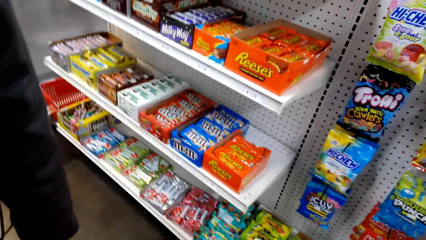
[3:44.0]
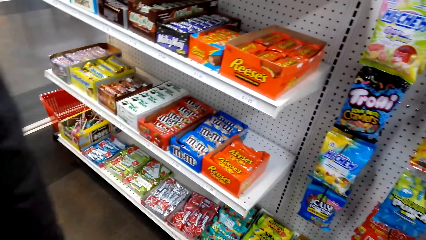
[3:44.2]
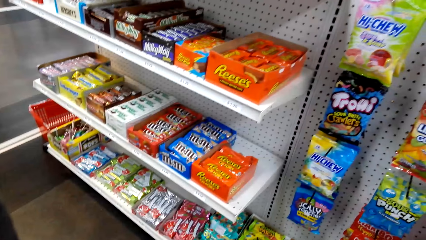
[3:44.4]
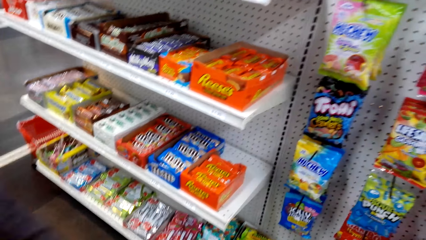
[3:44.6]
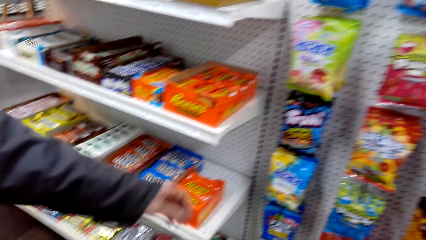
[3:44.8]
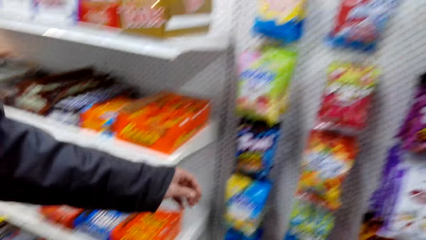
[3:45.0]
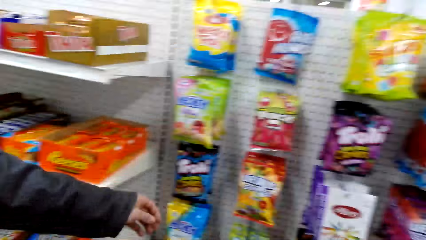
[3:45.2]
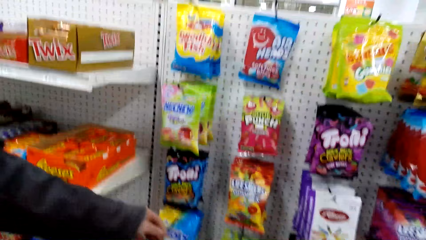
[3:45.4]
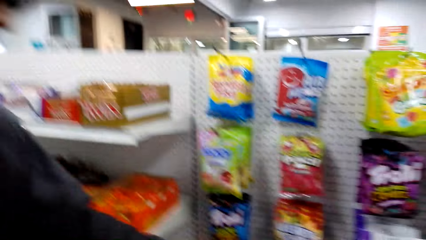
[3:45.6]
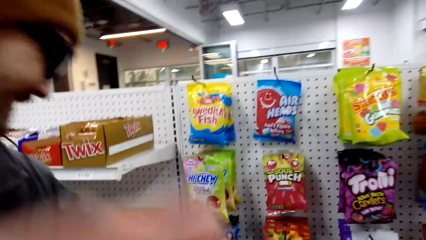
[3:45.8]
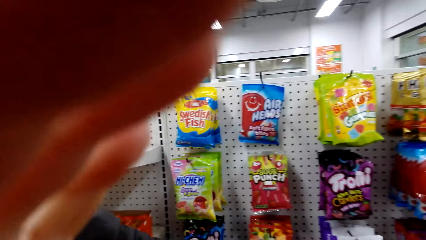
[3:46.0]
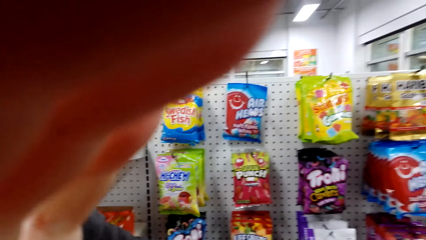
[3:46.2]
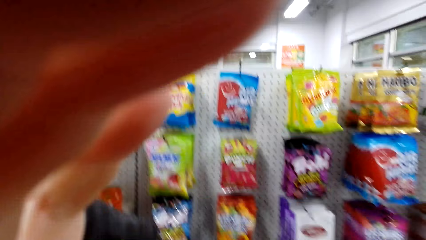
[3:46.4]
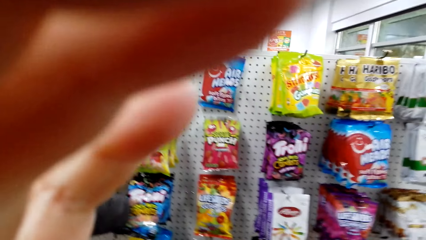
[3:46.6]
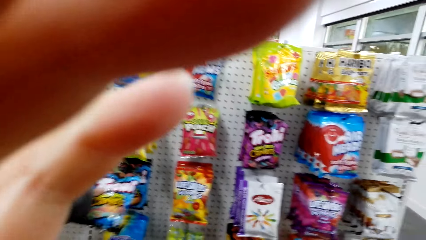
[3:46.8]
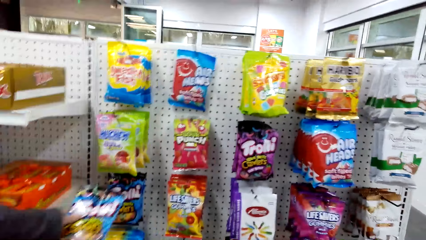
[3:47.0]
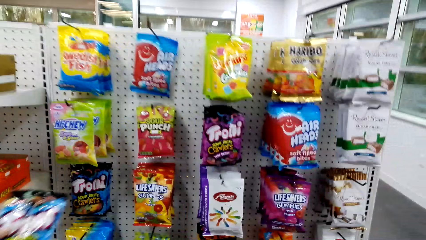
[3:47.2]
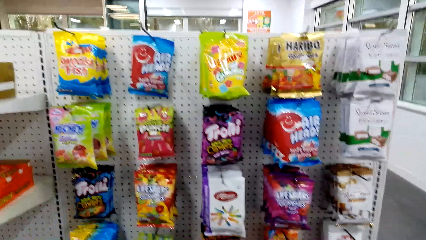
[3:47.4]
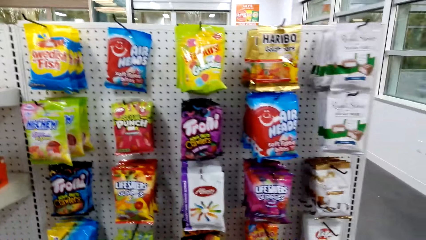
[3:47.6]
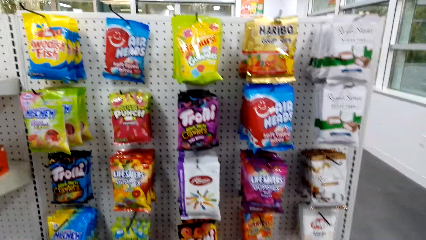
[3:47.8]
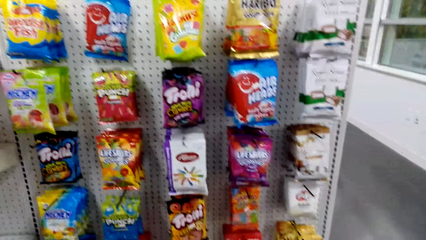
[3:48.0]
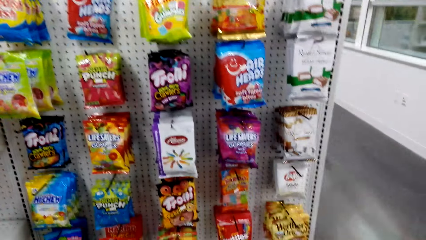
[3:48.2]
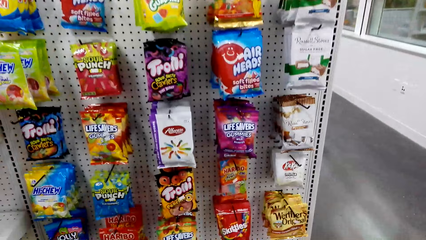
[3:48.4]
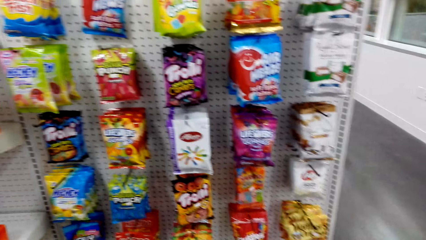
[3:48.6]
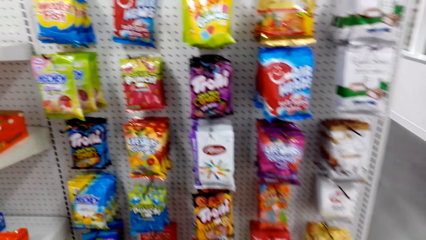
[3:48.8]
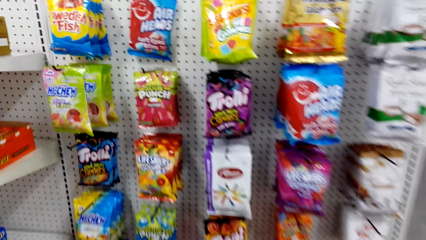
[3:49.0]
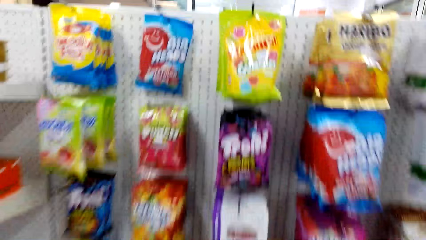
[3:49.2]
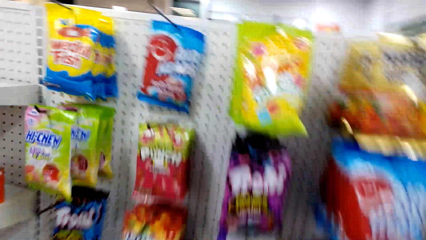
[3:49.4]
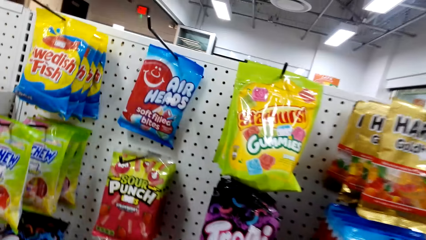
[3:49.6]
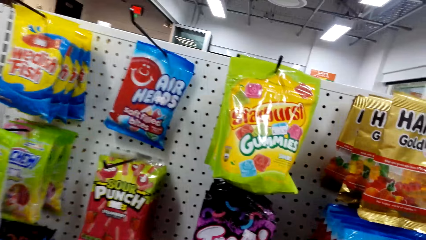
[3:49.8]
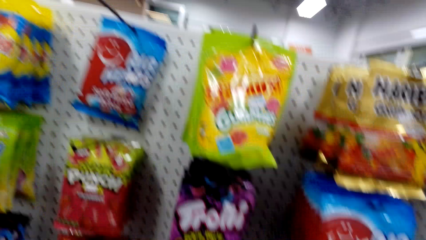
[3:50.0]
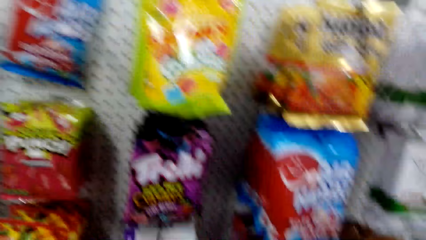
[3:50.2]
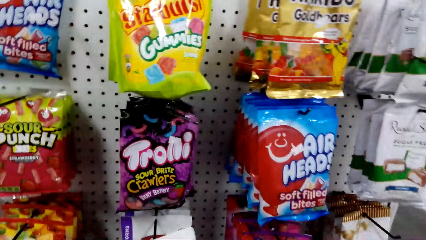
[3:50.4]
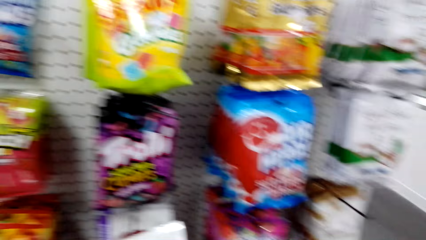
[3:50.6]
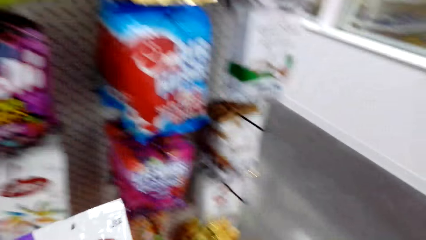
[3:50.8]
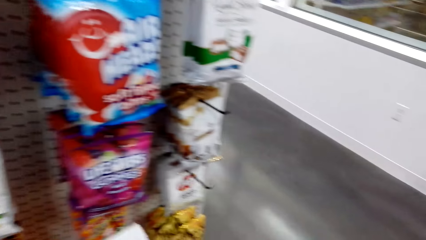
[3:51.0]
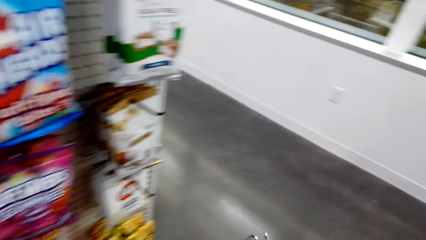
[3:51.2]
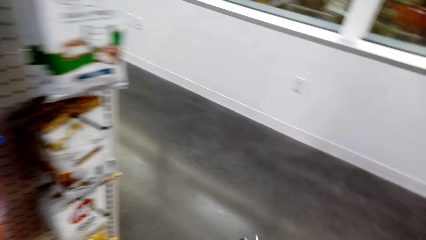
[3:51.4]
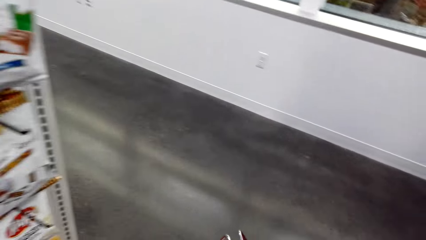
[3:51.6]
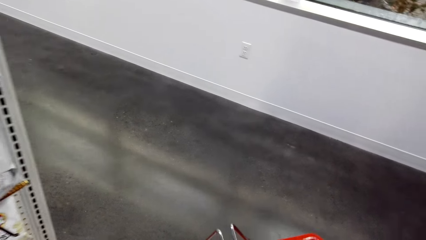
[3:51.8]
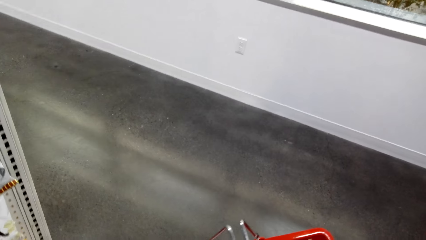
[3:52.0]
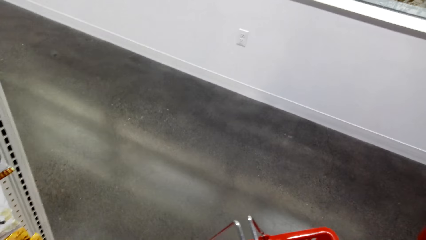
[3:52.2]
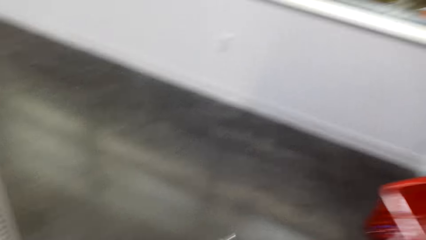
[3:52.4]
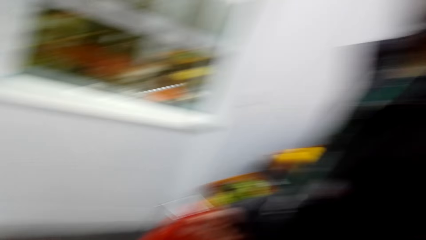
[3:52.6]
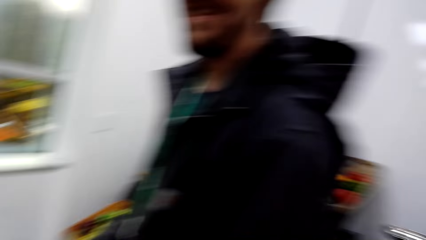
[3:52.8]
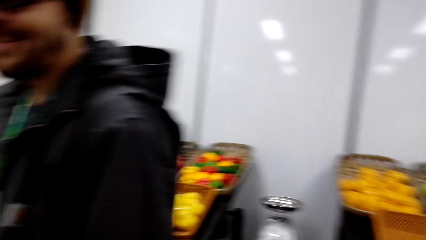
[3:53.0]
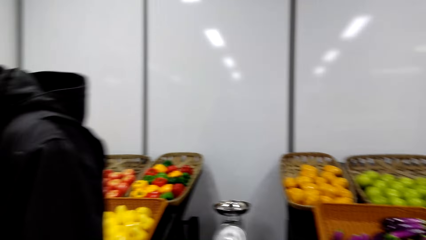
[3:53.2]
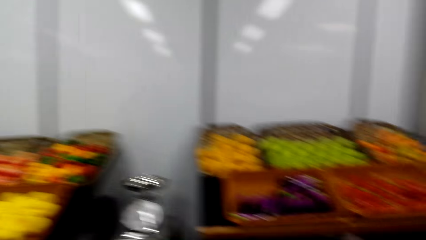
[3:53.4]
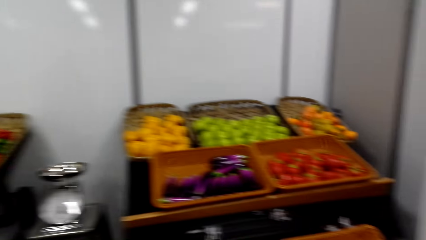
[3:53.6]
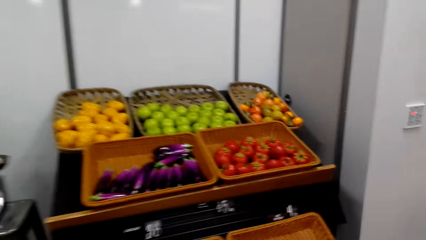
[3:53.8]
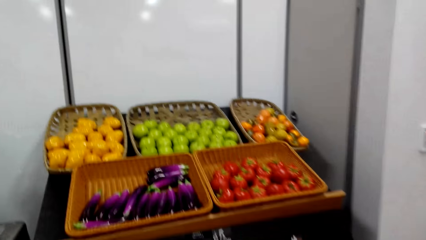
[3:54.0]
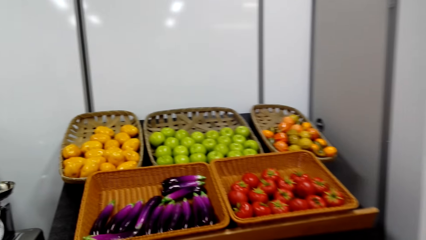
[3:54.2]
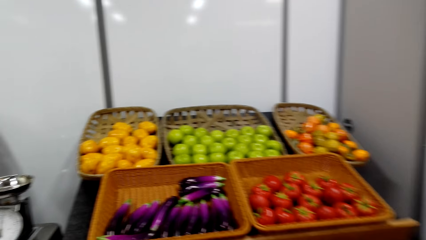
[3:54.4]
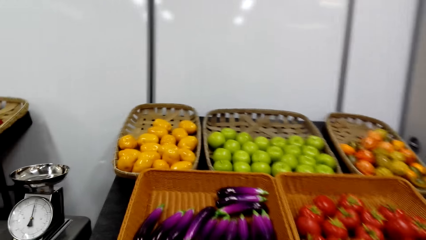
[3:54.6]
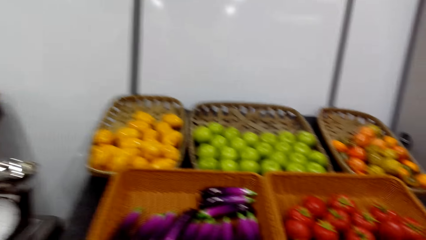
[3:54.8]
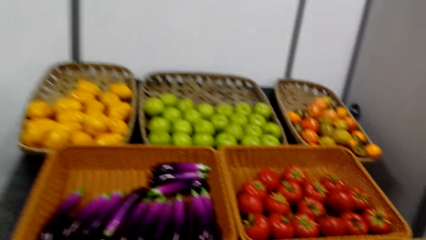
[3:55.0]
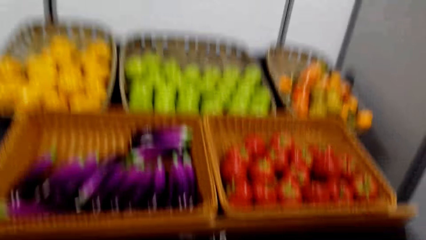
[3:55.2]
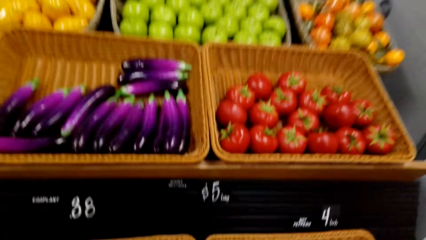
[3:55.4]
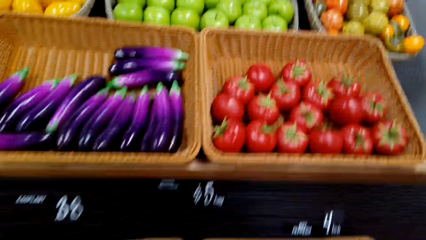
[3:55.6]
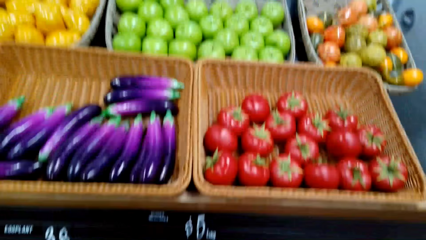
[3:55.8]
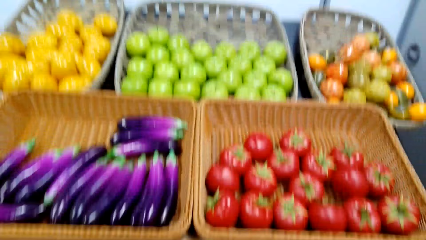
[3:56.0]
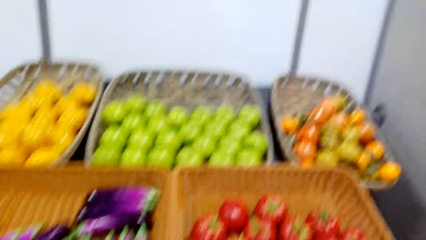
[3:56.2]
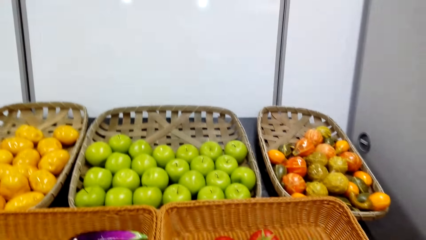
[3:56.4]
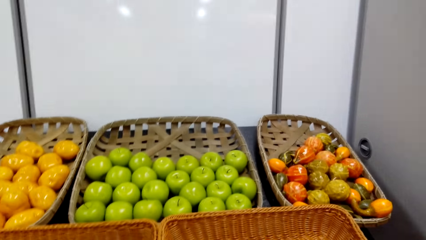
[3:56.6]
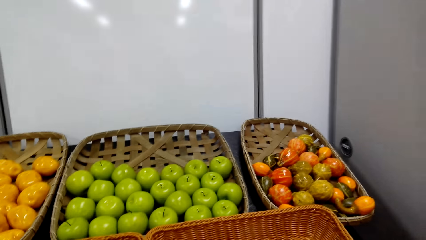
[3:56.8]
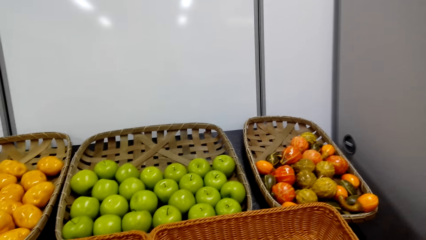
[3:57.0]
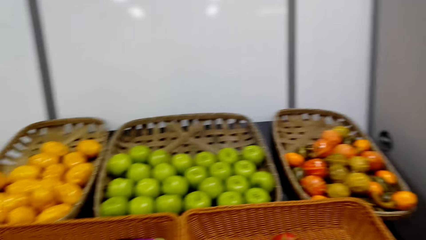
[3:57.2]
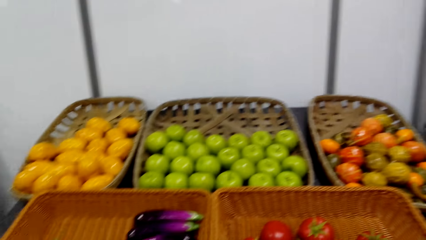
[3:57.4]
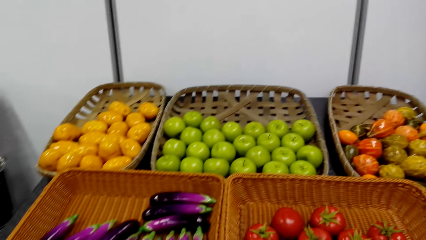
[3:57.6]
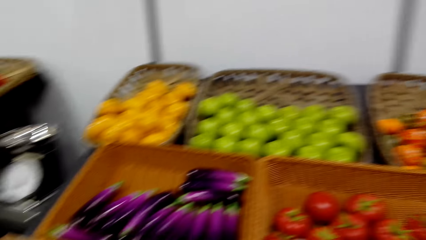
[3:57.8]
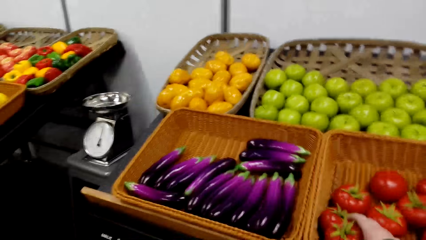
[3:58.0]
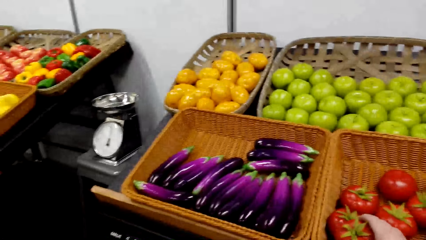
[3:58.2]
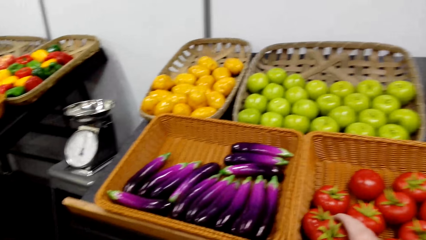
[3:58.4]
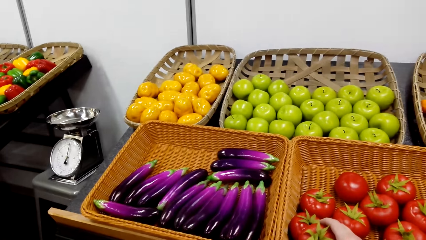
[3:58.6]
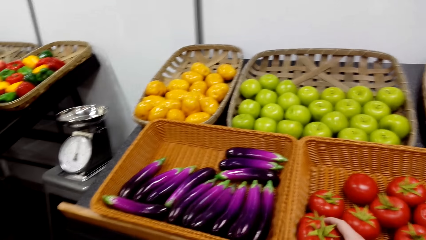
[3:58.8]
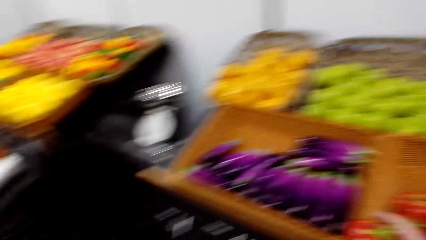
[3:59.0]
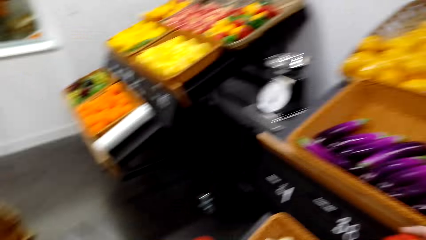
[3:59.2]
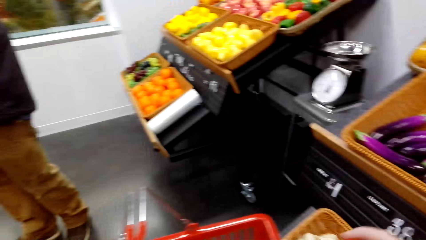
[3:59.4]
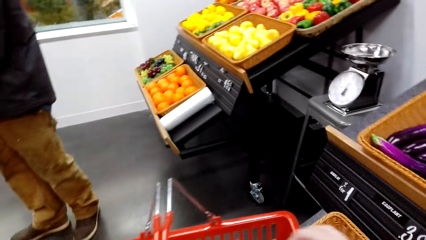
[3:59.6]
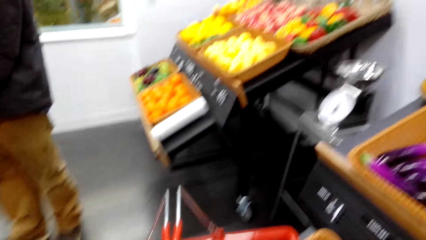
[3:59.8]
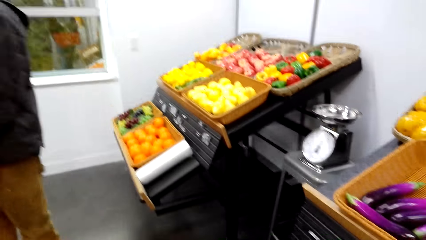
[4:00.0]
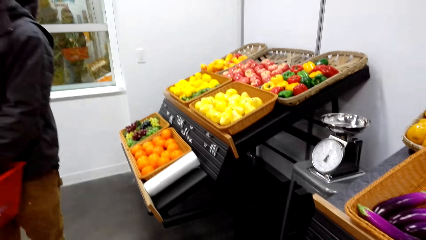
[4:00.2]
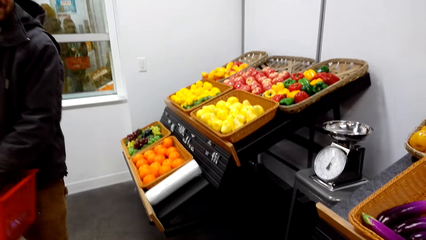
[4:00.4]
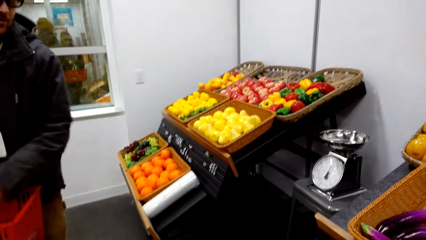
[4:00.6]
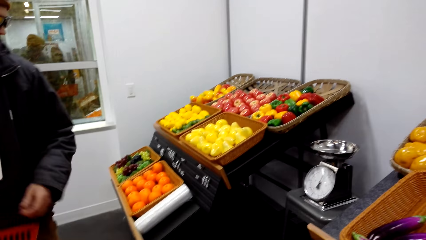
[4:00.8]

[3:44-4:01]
The camera wearer looks around the store shelf. The man picks up the Trolli snack. The camera wearer dialogues with the woman. They pick up something. They walk around the store shelf. They walk to the fruits area. They pick up a tomato.
